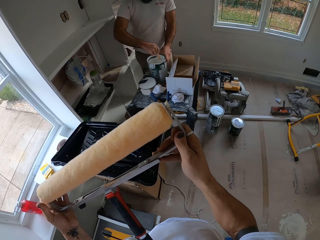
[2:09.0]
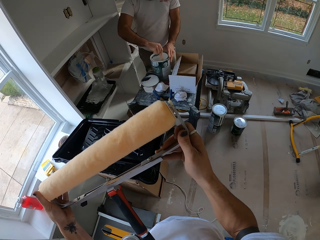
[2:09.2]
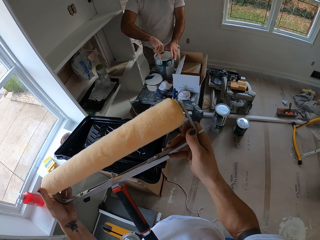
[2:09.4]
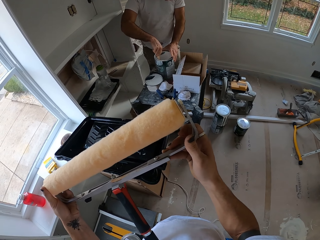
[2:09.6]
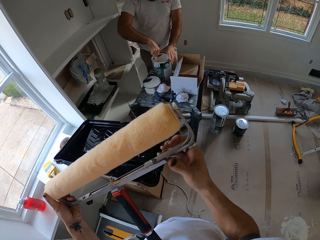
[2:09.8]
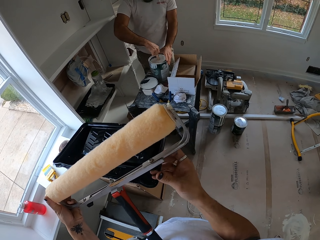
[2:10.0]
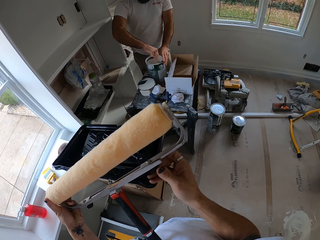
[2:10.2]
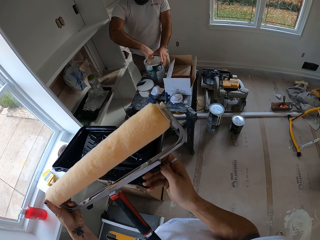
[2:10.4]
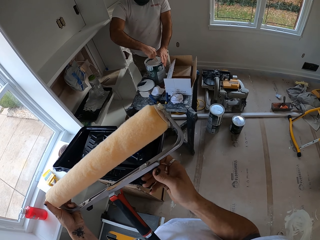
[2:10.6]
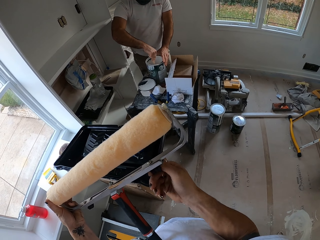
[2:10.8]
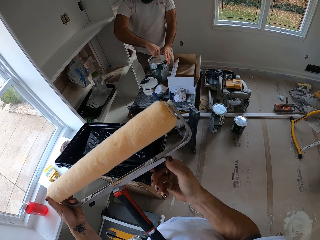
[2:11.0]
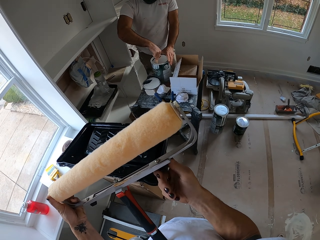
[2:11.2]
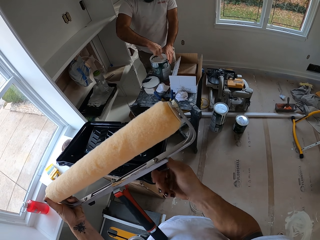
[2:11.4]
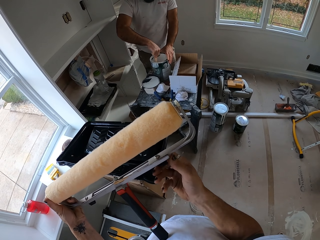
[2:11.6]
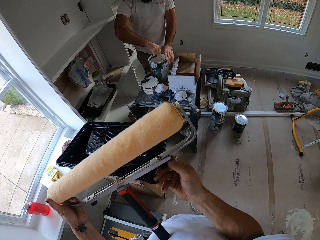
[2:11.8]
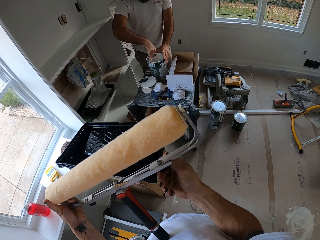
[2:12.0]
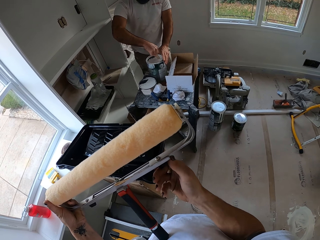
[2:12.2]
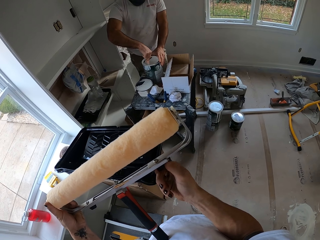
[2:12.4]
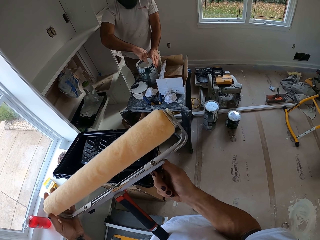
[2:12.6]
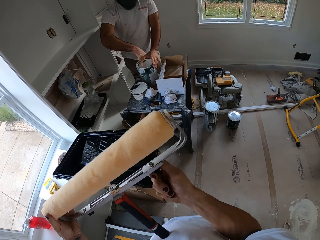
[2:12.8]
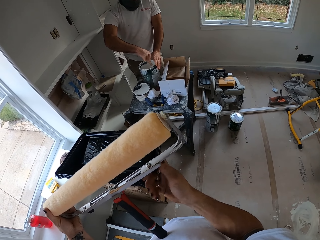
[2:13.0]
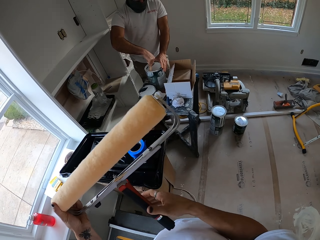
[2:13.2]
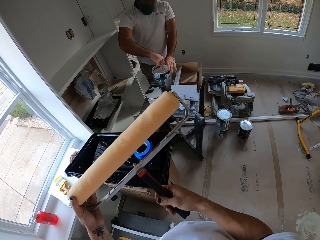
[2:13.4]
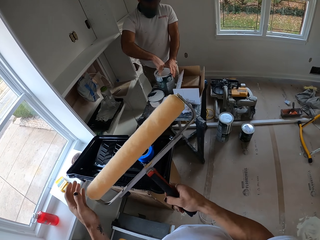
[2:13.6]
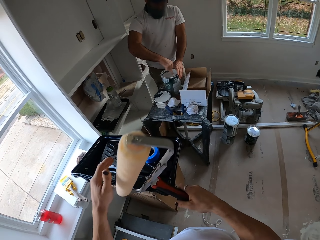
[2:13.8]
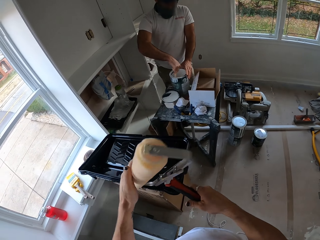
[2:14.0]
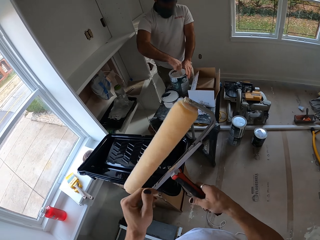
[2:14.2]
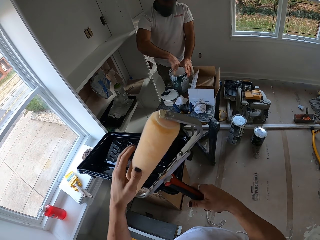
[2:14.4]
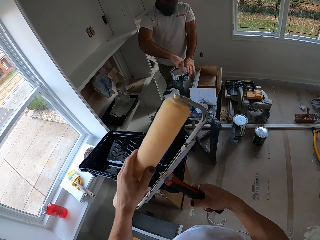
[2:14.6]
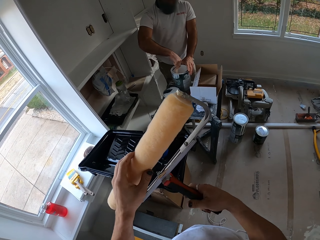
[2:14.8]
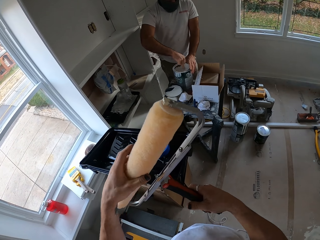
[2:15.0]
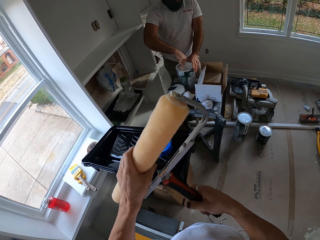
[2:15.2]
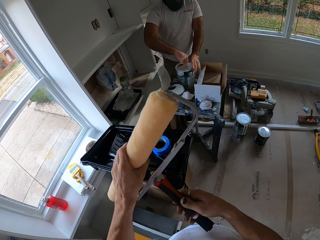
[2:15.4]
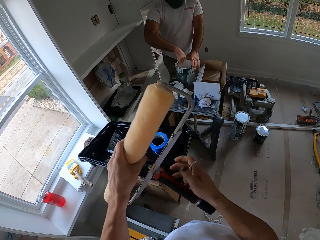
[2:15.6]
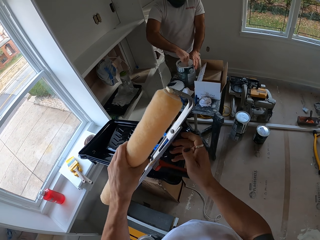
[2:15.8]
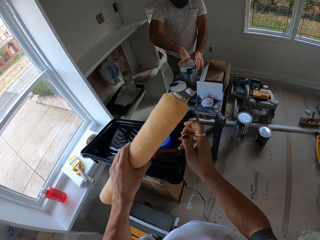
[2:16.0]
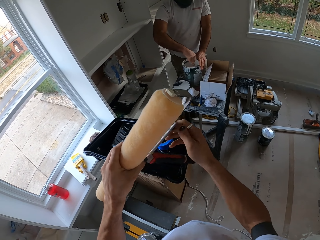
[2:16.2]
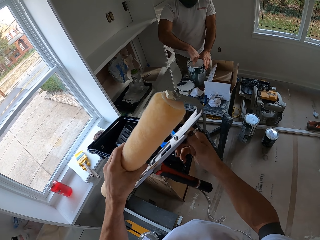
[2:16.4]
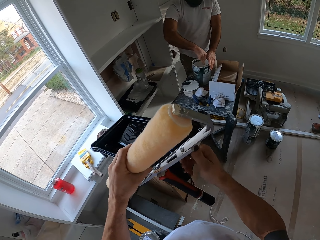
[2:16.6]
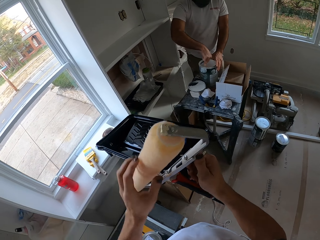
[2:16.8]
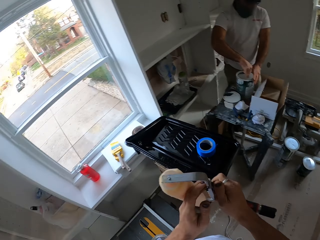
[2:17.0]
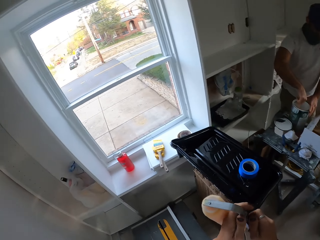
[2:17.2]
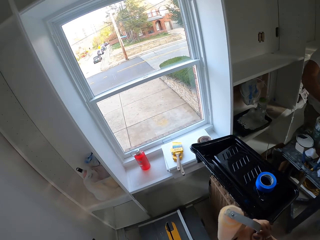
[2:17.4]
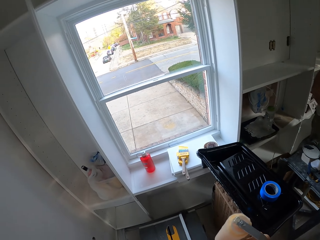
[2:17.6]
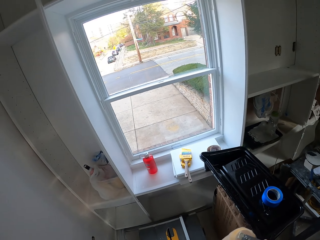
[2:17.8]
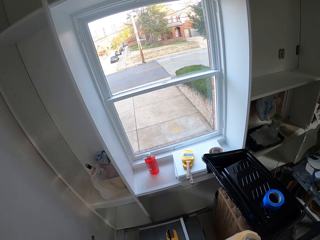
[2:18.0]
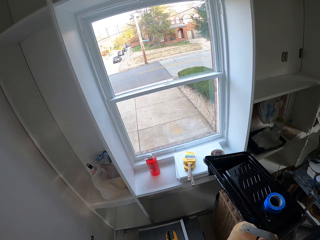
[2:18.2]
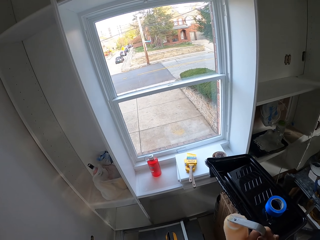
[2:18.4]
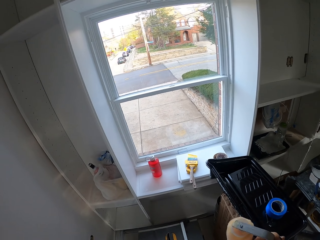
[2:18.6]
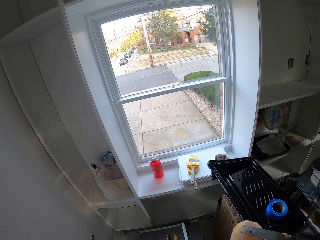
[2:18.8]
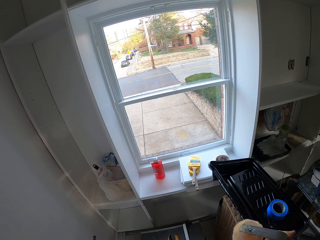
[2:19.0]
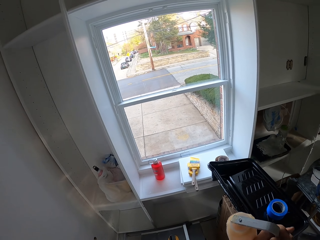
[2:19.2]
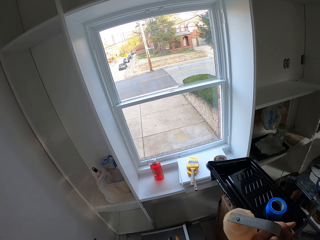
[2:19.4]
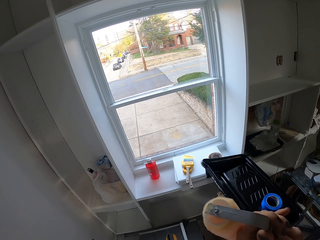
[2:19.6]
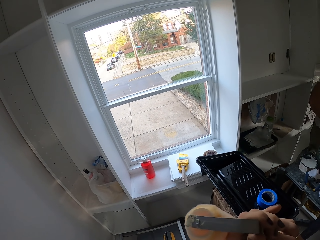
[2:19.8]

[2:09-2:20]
The camera wearer touches the roller. They fix the roller on the handle. They look through the window.

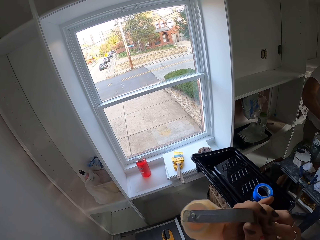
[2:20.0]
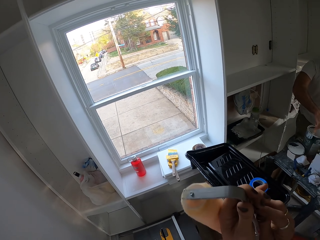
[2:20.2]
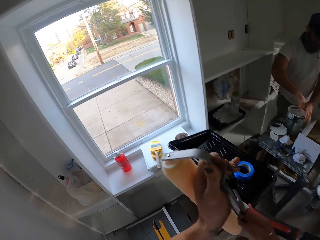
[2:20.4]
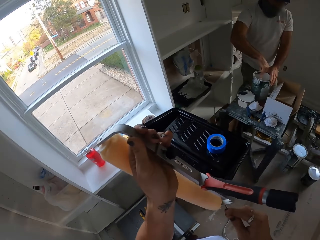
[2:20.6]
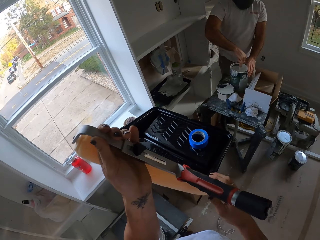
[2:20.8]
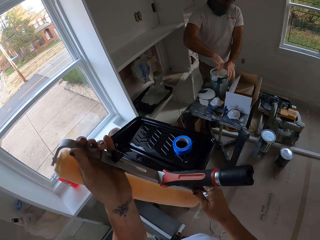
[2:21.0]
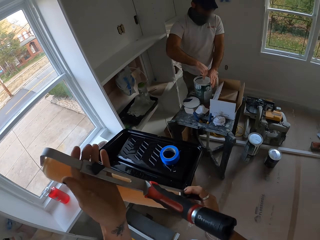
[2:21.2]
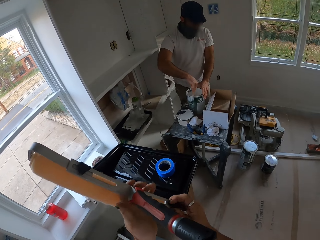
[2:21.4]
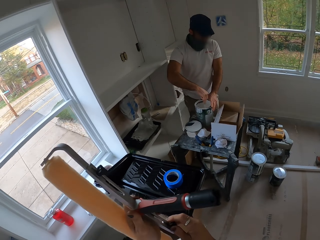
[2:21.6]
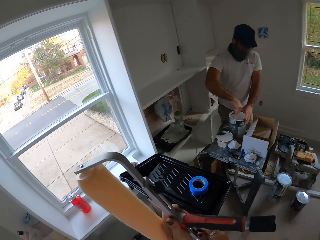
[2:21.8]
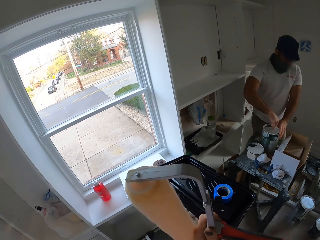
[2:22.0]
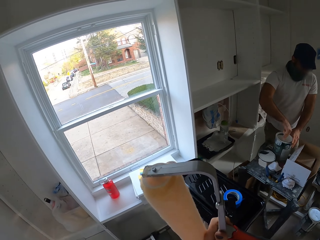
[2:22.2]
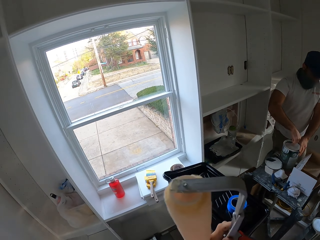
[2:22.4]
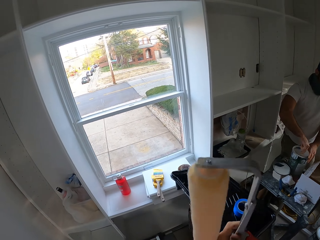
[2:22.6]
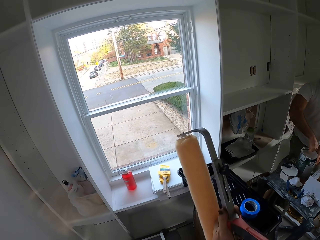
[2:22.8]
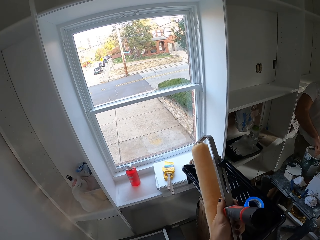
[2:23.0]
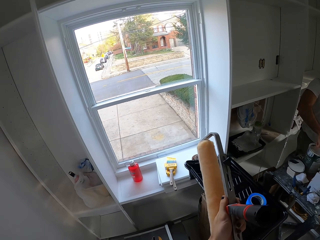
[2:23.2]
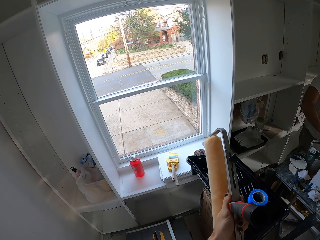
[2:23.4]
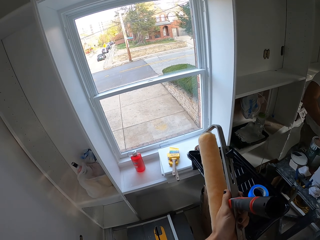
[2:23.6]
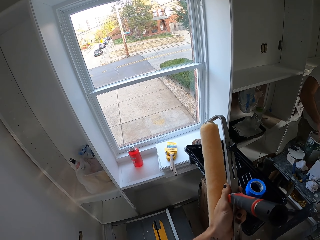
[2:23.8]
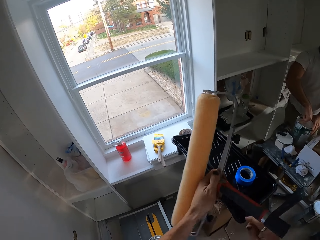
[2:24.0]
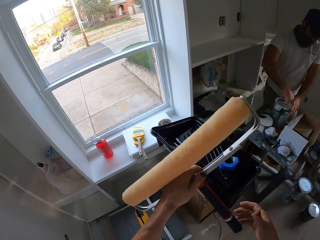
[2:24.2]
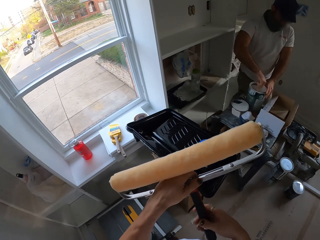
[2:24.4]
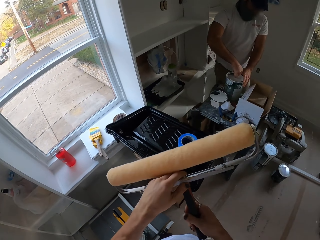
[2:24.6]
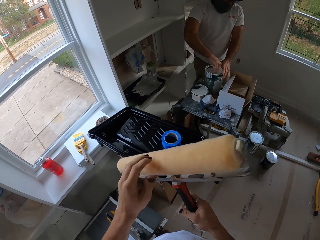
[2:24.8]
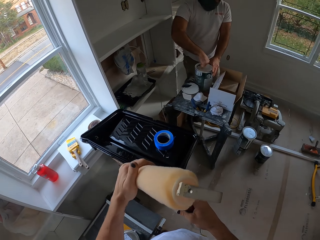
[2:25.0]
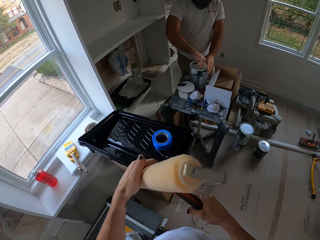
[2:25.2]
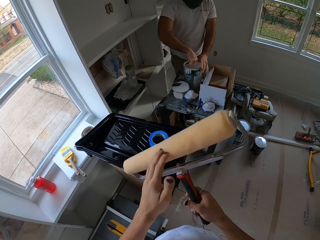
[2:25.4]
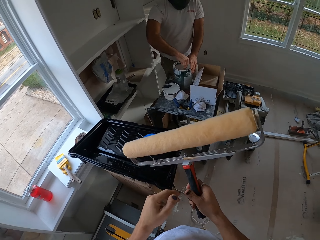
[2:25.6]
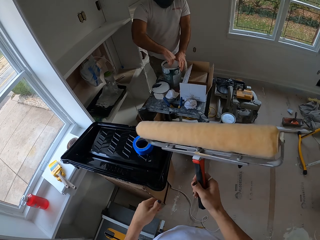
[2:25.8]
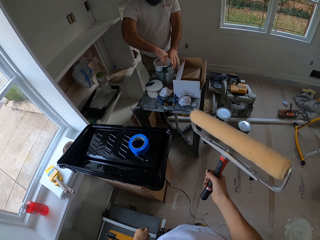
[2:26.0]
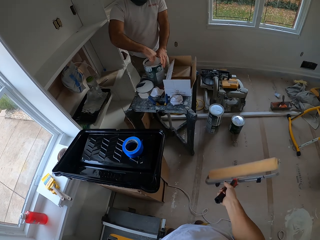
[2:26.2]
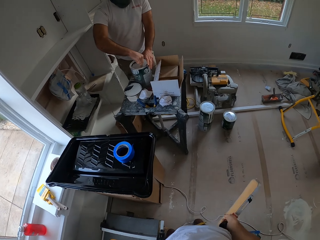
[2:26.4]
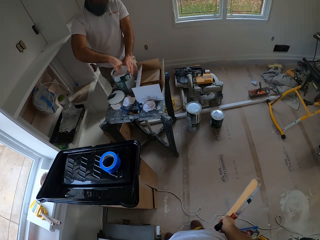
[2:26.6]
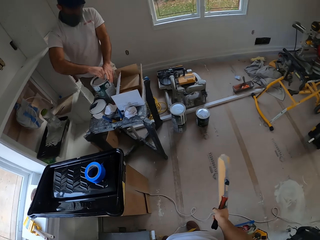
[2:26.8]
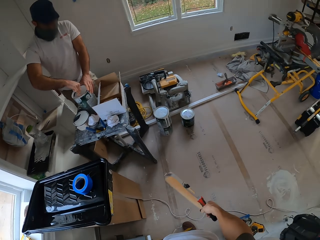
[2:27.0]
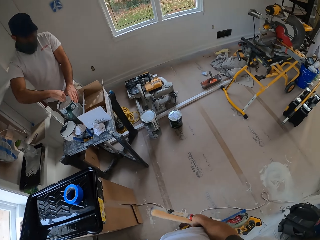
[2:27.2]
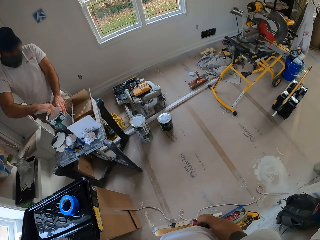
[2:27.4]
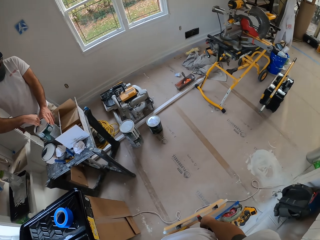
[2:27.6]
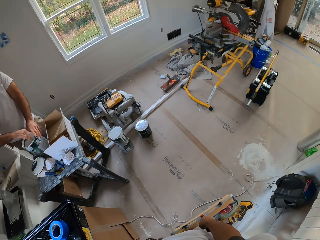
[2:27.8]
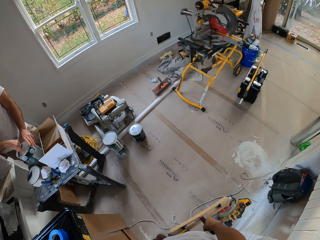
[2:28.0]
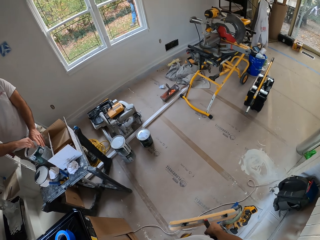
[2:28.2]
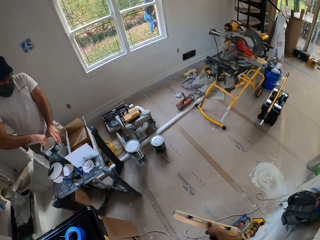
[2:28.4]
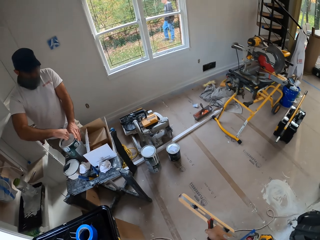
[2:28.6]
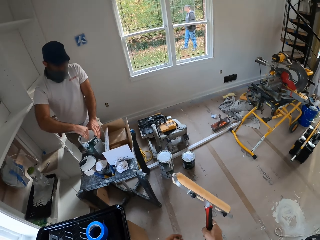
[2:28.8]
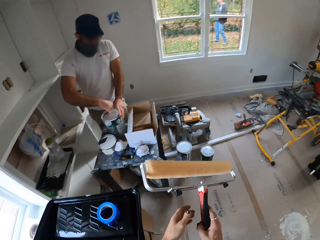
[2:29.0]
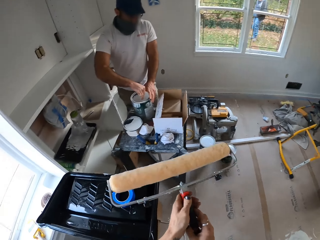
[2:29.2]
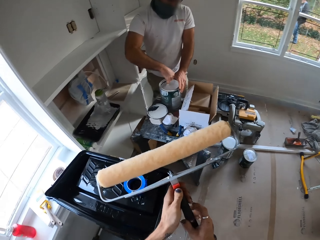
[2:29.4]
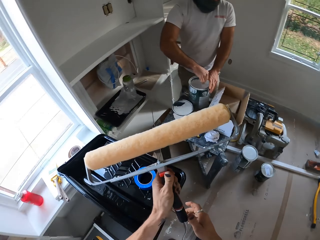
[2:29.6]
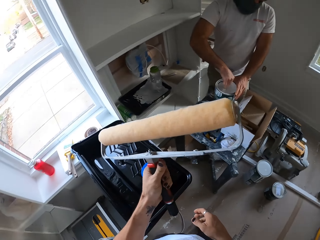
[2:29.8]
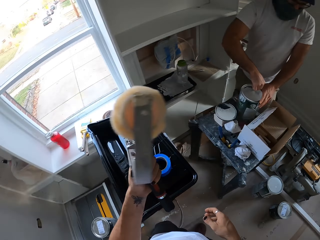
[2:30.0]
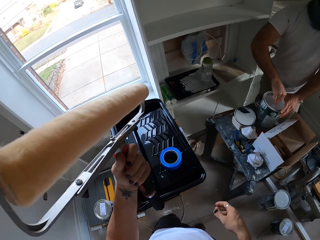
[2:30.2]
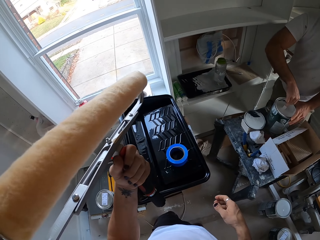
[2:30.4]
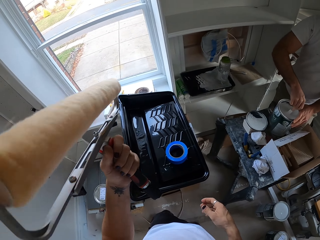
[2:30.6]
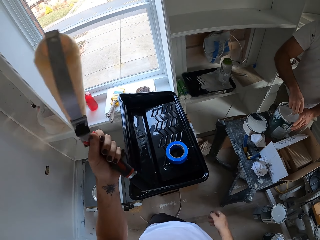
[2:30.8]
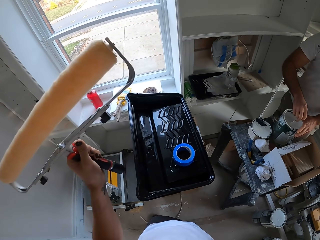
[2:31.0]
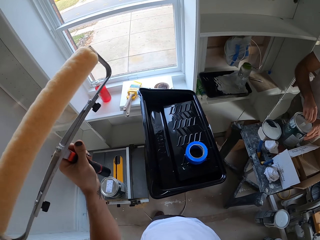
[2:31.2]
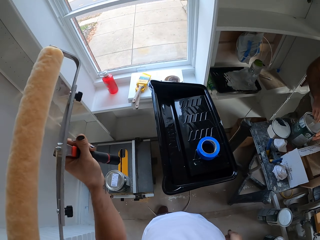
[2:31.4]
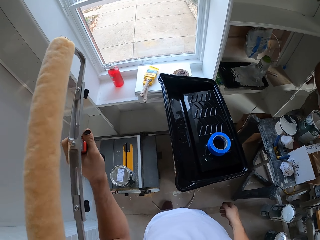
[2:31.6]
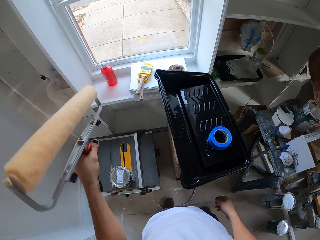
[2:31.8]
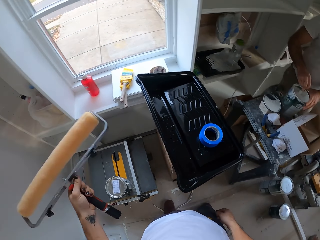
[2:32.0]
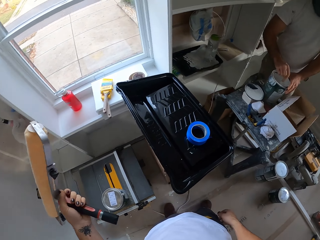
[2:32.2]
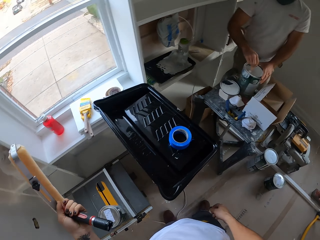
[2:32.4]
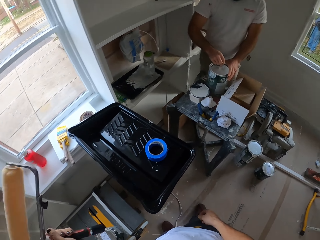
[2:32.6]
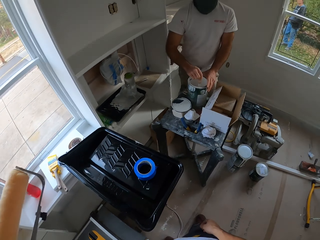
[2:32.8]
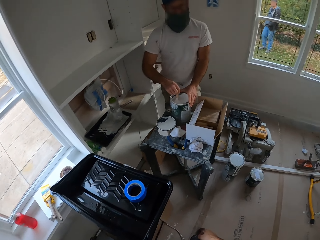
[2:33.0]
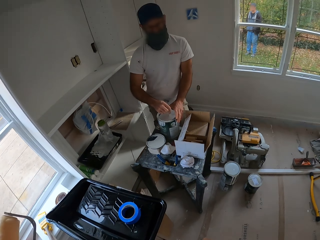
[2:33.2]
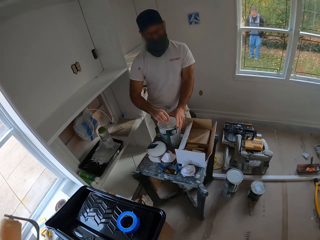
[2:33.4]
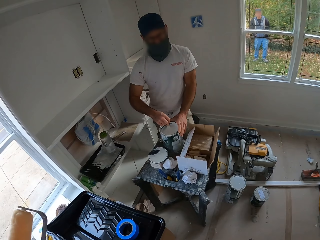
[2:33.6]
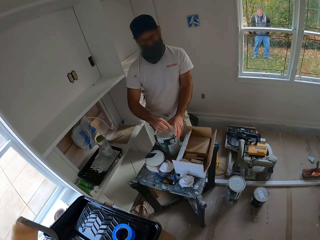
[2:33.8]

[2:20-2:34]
The camera wearer holds the paint roller. A man mixes the paint. The camera wearer holds the paint roller. The man mixes the paint. The camera wearer holds the paint roller. Another man walks outside the compound. The camera wearer checks the paint roller. The first man mixes the paint. The camera wearer holds the paint roller. The first man mixes the paint.
